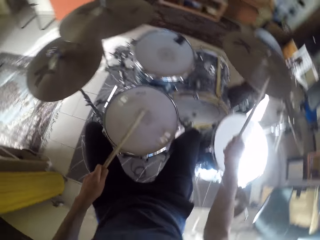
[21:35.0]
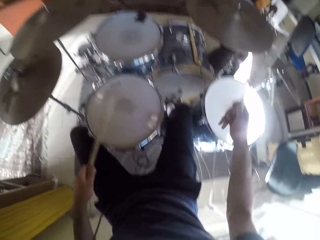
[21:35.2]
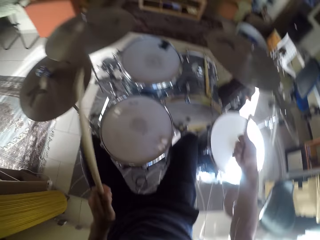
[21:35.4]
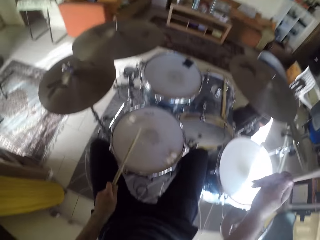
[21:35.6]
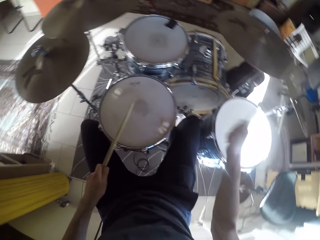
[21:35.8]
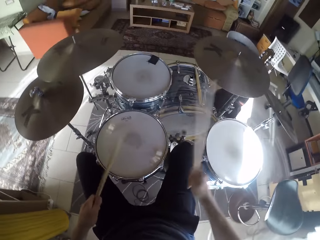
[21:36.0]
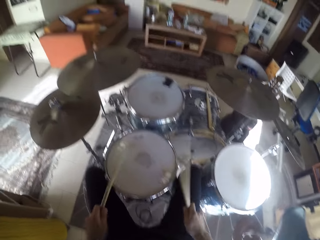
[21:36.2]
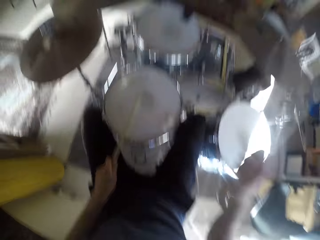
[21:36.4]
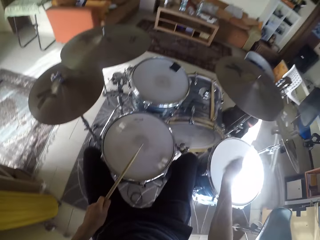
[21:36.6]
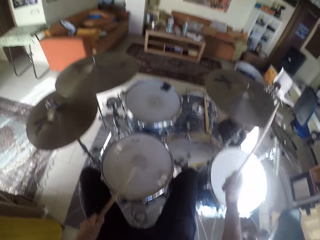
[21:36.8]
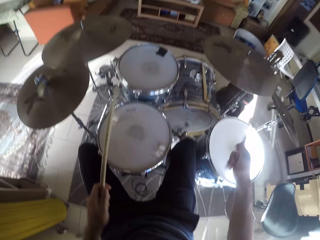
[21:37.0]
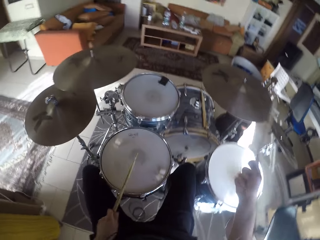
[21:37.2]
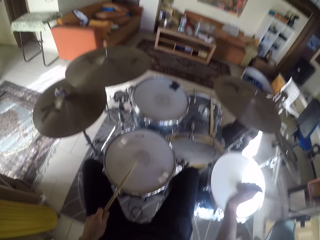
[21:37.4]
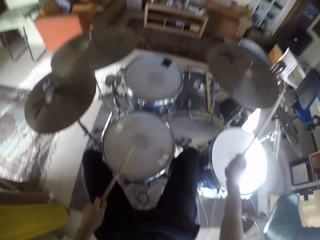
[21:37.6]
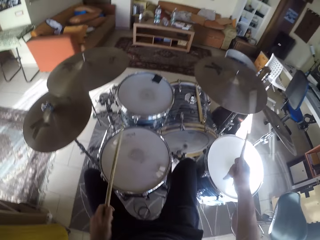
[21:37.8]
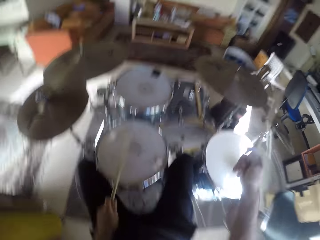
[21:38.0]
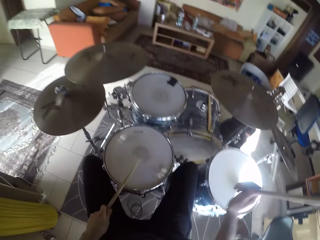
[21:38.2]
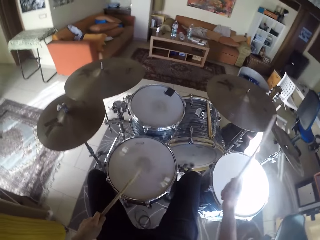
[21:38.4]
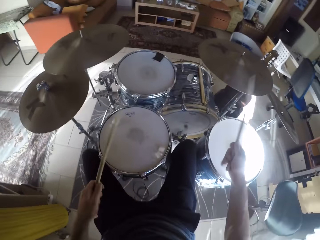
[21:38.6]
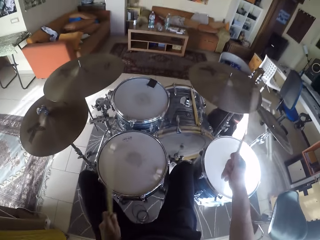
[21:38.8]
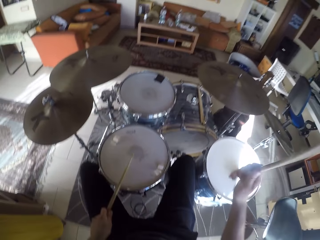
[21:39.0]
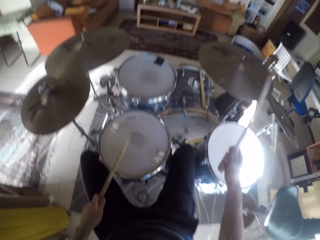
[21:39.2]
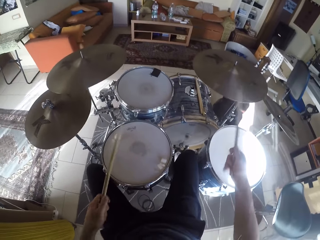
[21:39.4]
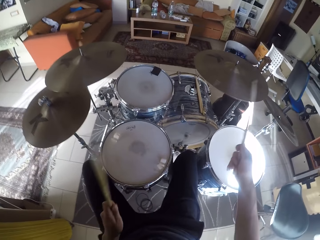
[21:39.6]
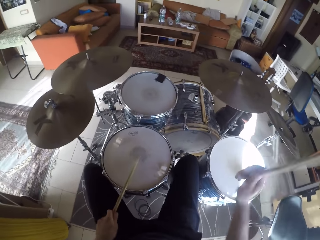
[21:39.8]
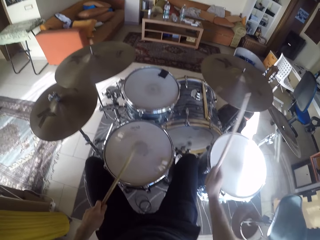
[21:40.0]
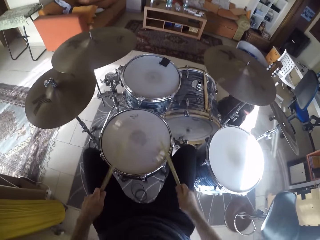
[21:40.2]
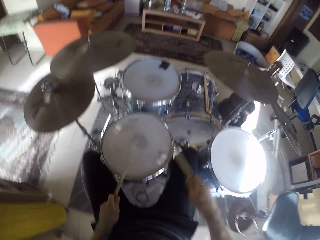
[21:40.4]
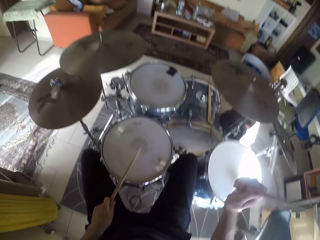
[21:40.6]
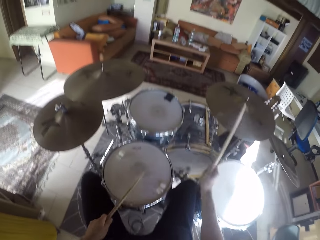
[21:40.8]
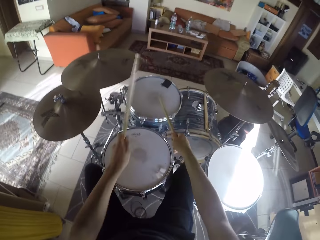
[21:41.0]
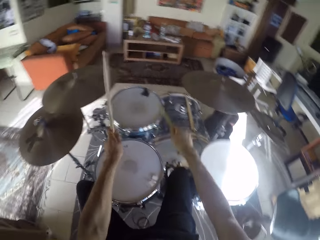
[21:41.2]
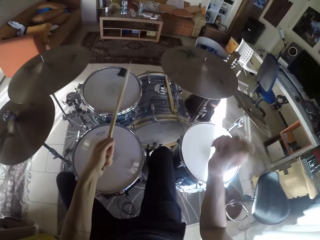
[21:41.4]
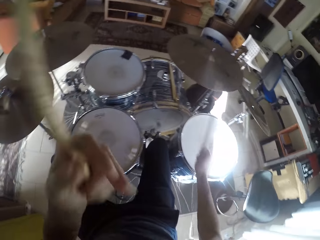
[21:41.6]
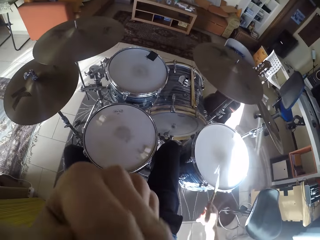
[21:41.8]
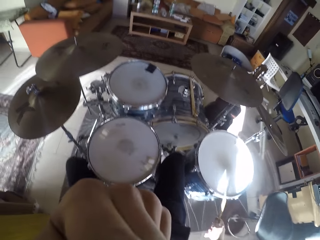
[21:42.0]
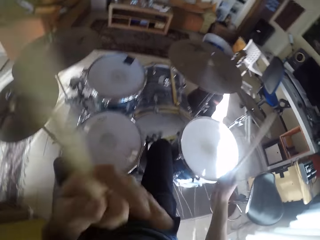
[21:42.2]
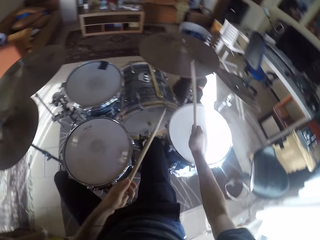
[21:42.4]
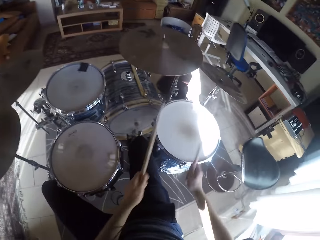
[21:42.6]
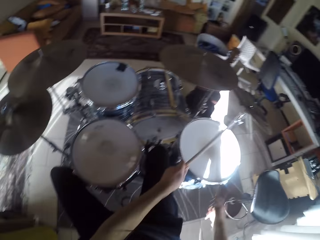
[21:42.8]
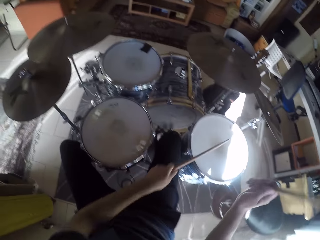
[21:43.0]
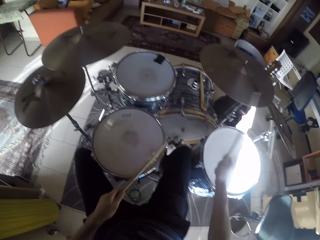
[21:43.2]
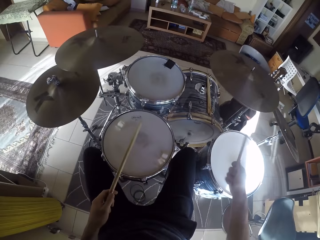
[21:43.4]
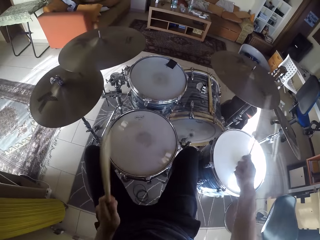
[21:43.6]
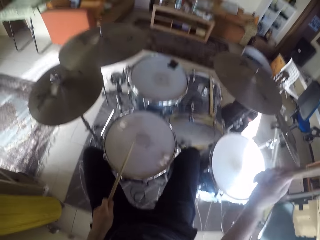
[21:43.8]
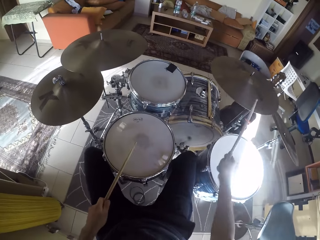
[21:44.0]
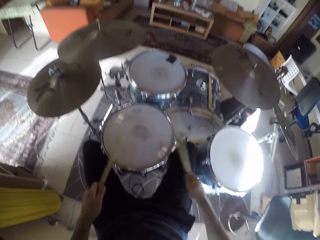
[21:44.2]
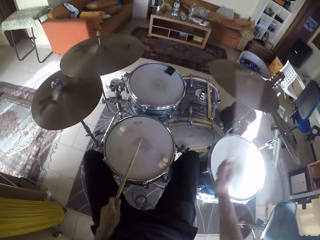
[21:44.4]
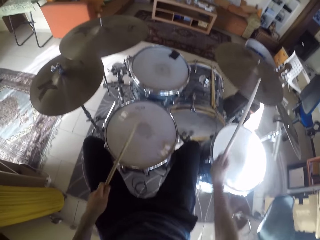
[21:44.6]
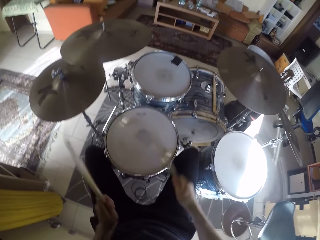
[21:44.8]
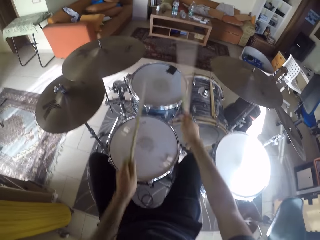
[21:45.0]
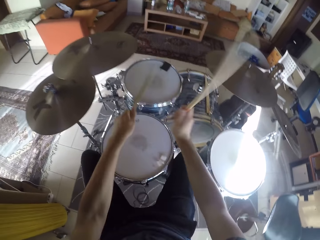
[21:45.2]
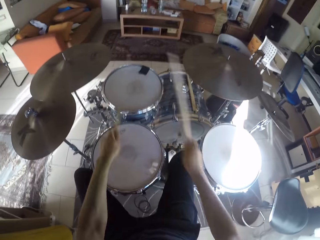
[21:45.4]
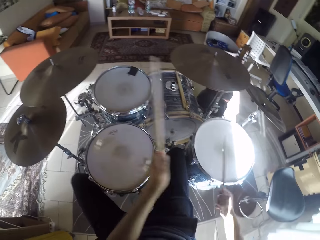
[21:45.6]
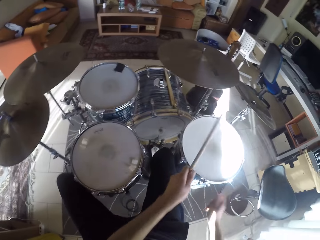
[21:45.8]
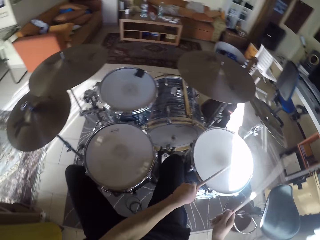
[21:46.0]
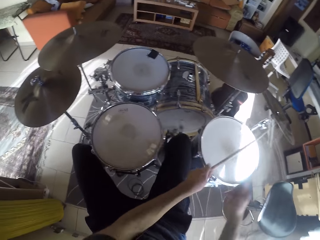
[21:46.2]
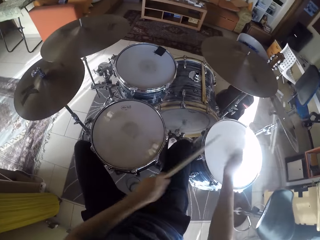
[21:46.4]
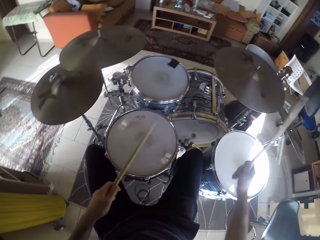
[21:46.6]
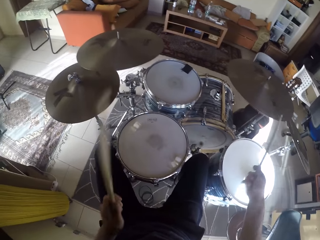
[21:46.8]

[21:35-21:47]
The camera wearer touches his face with his left hand. He beats the drum set with the drumsticks in his hands.

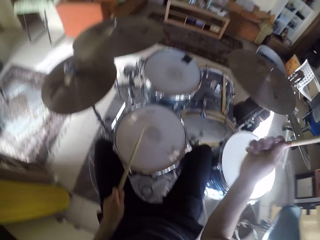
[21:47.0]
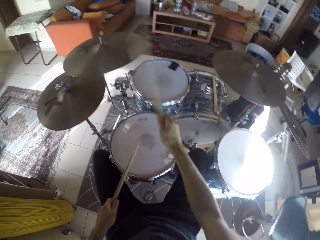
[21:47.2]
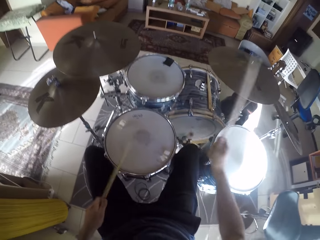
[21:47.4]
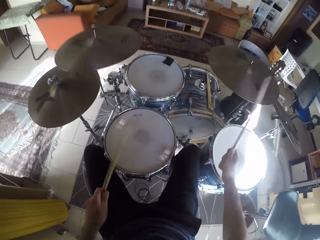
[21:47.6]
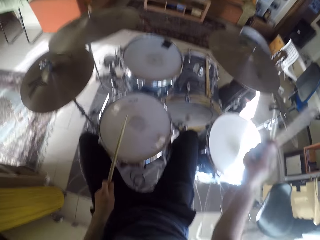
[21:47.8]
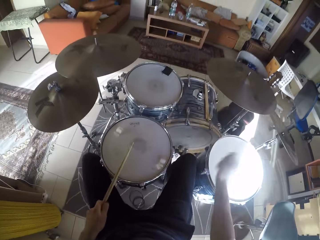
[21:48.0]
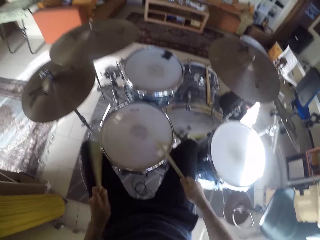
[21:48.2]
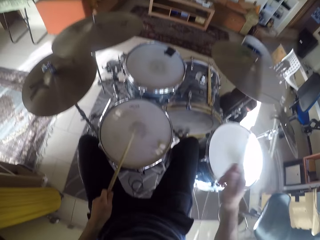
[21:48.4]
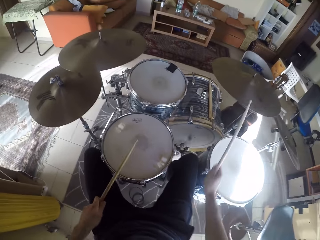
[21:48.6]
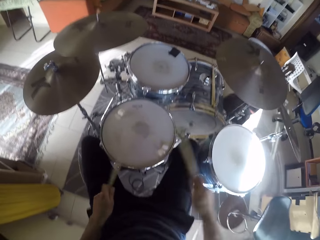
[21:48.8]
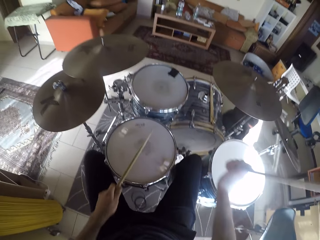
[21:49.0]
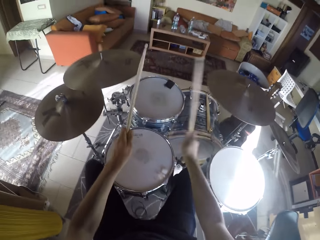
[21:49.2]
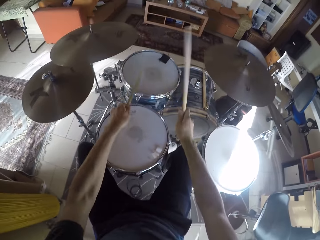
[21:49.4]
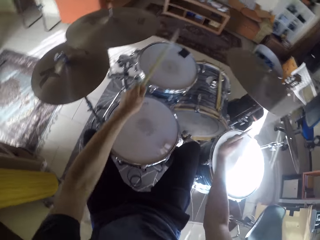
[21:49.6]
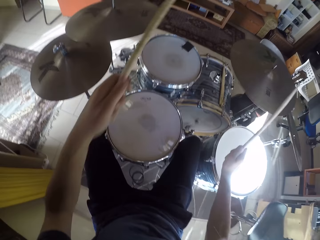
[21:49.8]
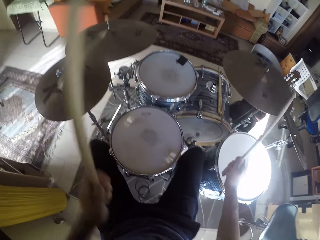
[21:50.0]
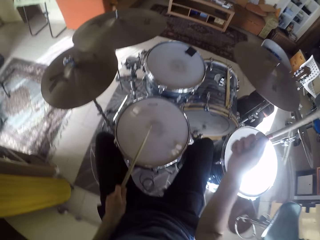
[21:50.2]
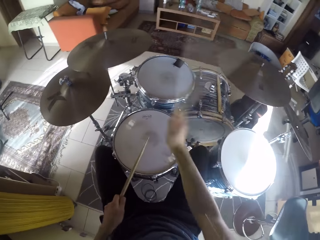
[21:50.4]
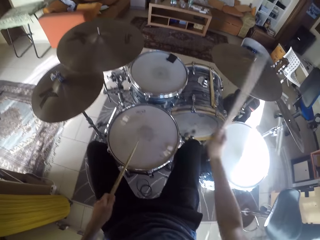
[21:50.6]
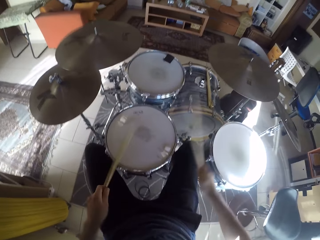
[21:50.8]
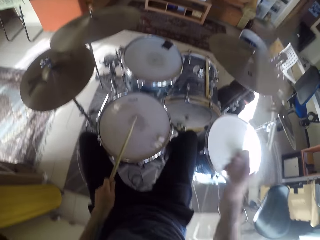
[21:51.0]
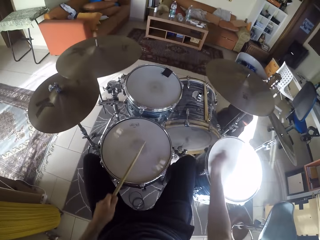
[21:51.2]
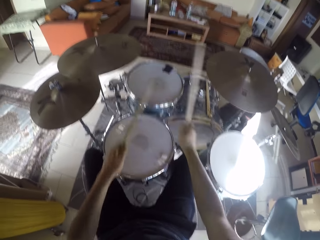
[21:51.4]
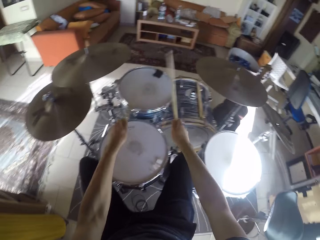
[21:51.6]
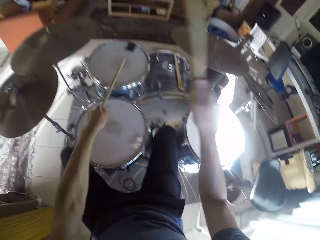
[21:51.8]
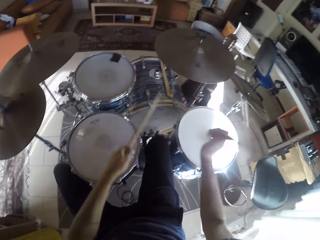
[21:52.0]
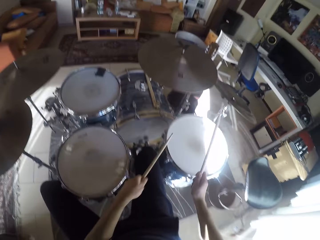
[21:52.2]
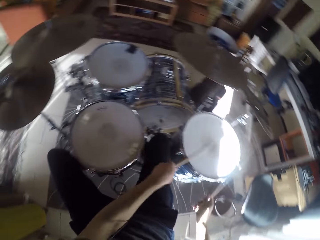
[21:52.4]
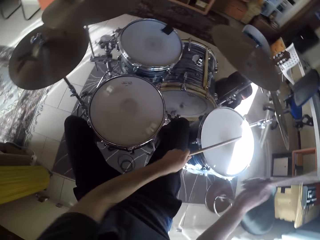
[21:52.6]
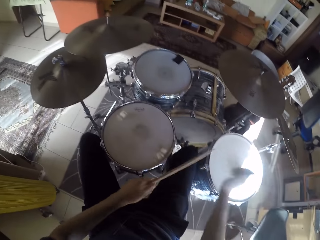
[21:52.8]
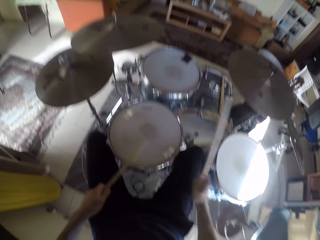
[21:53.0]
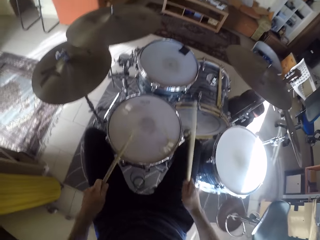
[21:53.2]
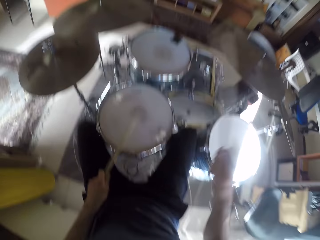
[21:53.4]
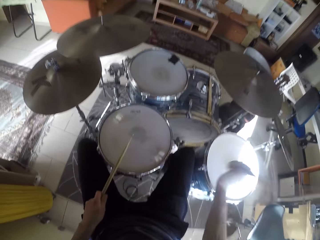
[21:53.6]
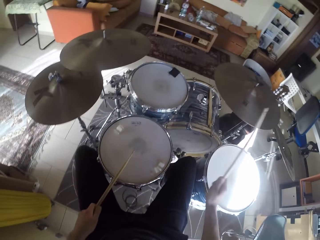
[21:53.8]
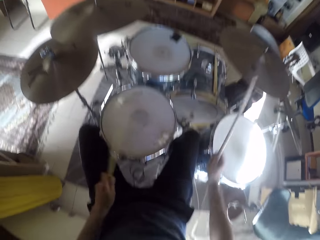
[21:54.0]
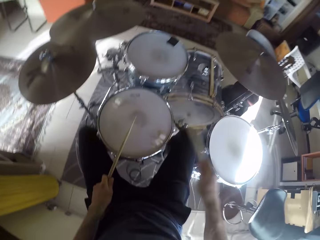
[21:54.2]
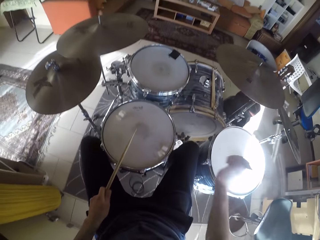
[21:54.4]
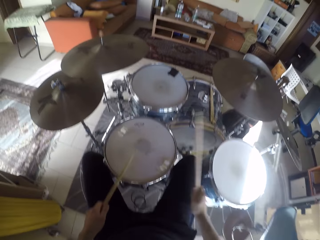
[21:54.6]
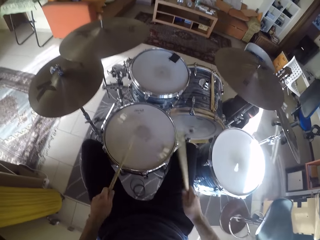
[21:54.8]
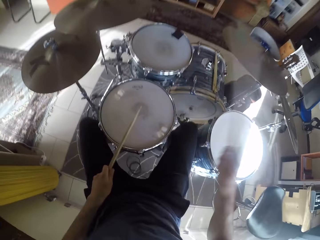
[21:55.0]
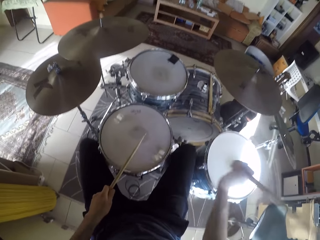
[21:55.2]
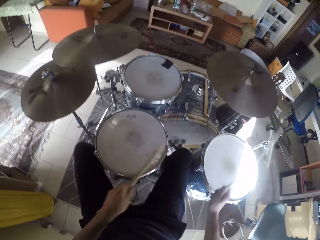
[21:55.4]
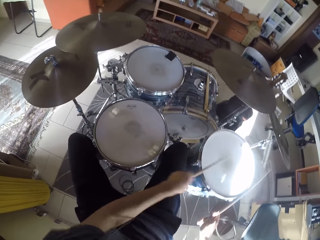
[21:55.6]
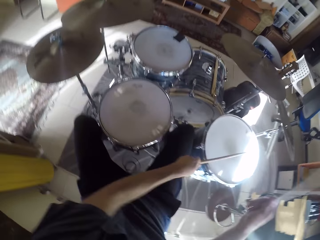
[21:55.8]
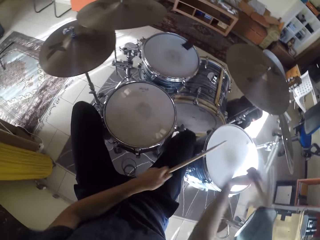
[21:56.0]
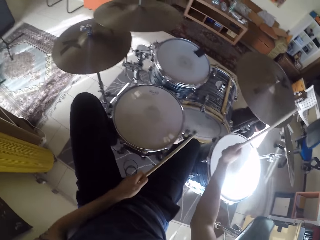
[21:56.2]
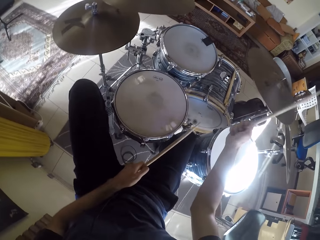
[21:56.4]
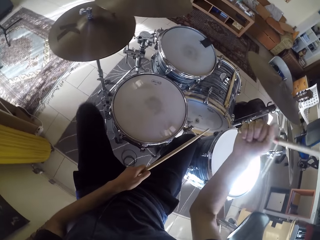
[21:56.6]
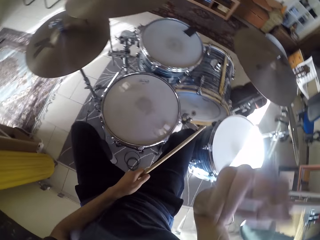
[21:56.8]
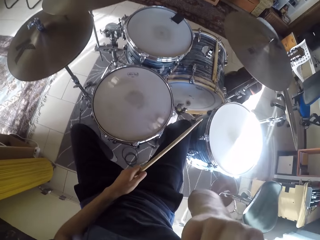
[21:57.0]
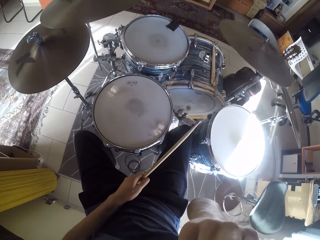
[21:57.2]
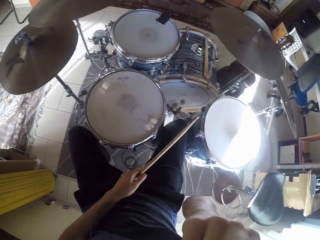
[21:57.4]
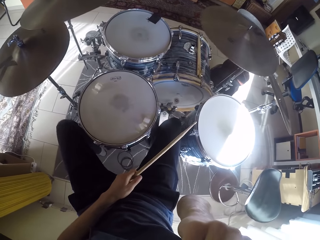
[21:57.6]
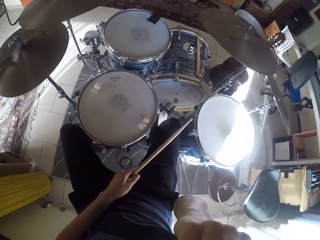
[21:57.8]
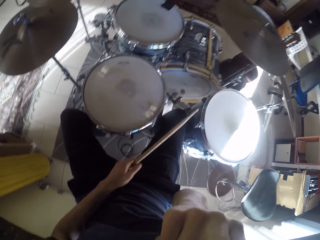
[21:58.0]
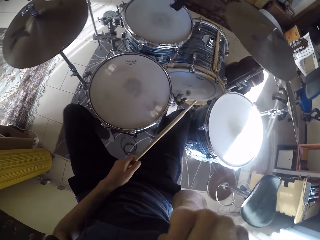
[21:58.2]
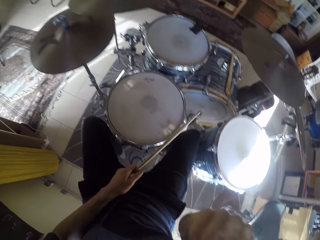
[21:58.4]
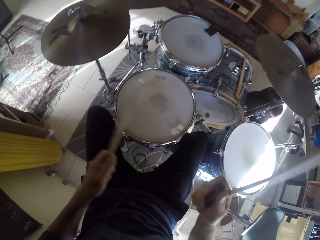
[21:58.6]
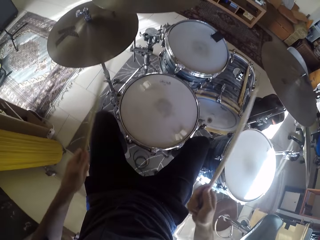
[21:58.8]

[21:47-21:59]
The camera wearer touches his face with his right hand.
